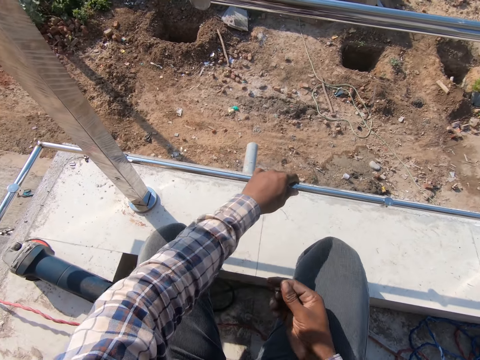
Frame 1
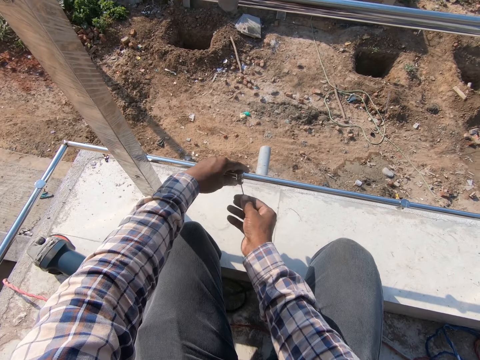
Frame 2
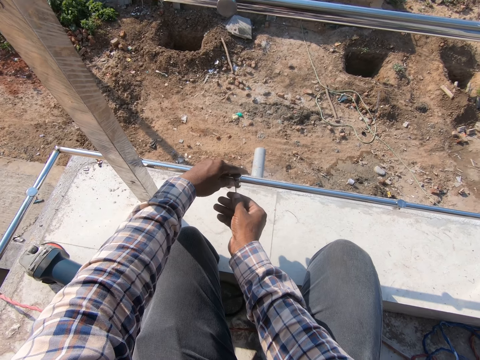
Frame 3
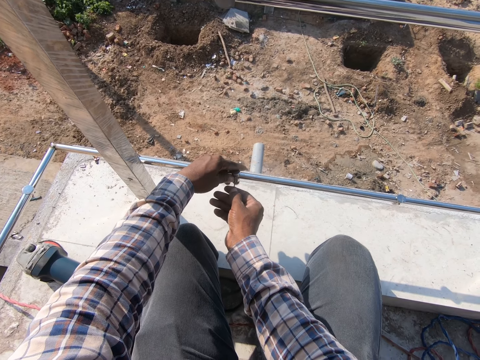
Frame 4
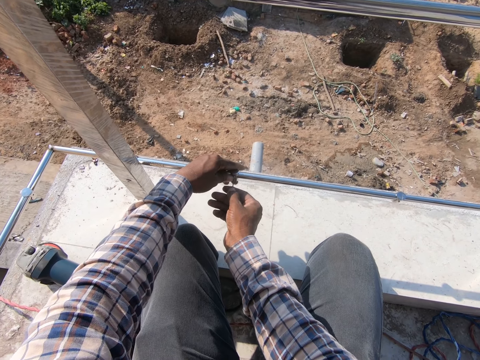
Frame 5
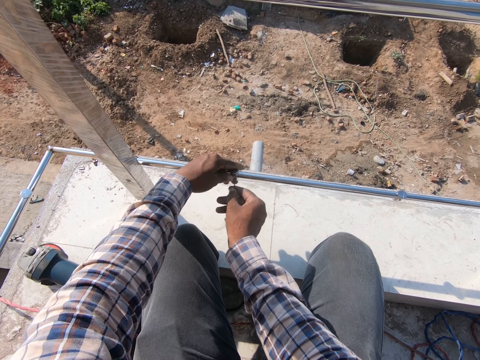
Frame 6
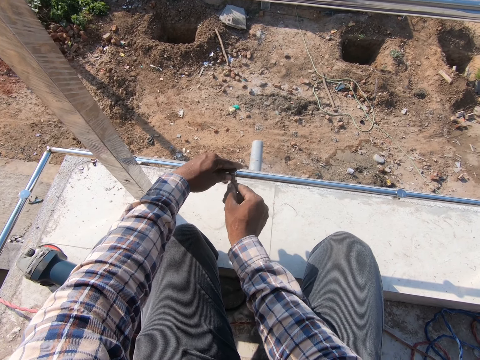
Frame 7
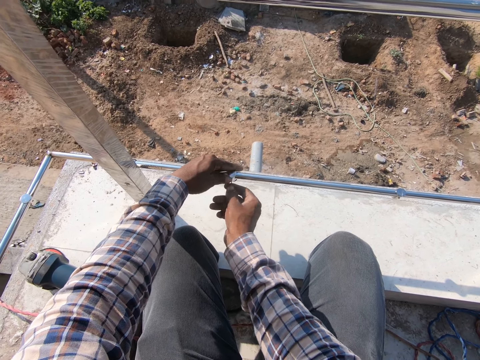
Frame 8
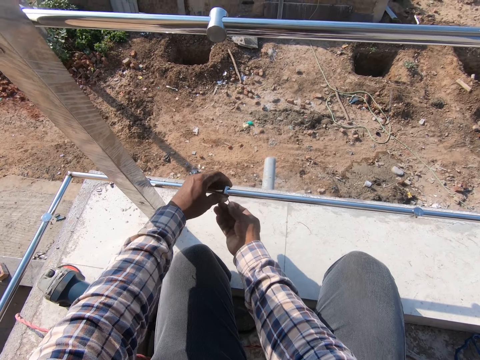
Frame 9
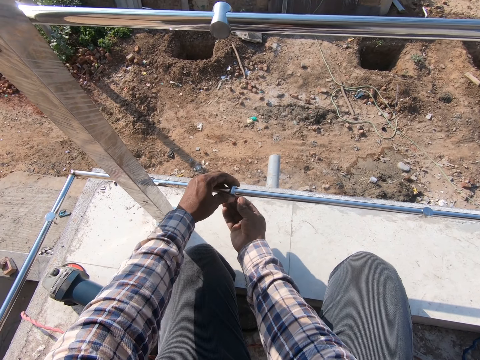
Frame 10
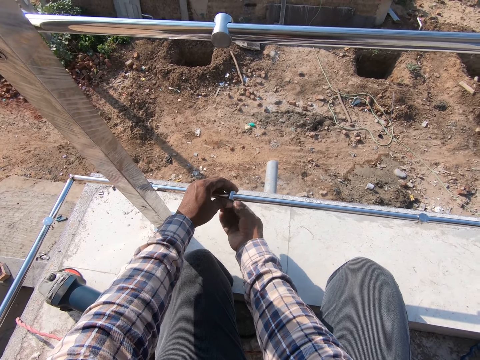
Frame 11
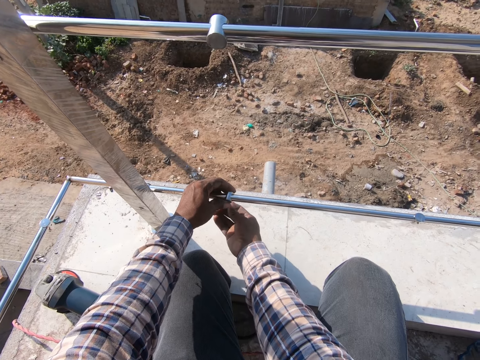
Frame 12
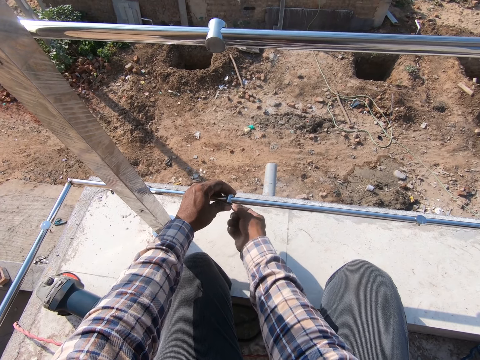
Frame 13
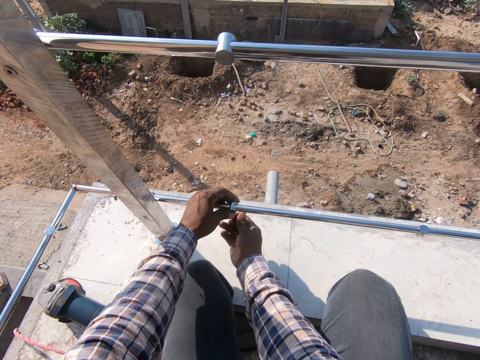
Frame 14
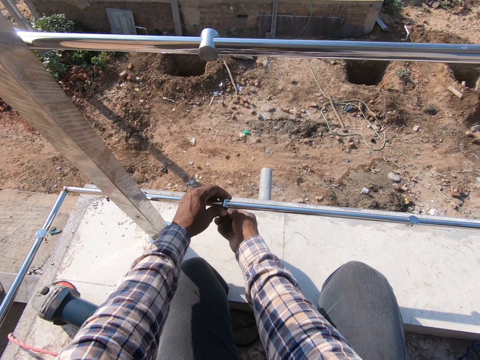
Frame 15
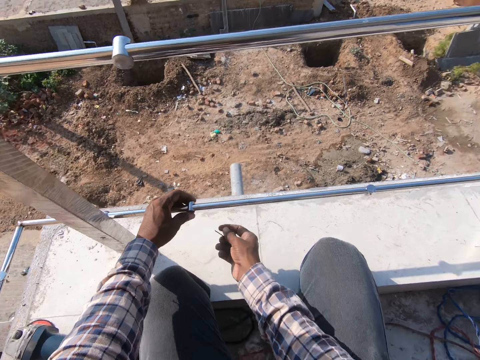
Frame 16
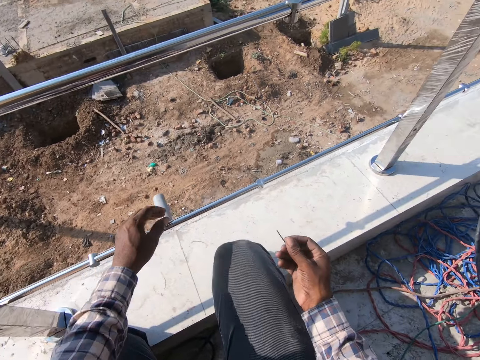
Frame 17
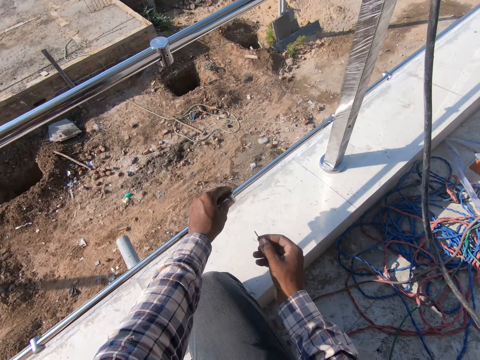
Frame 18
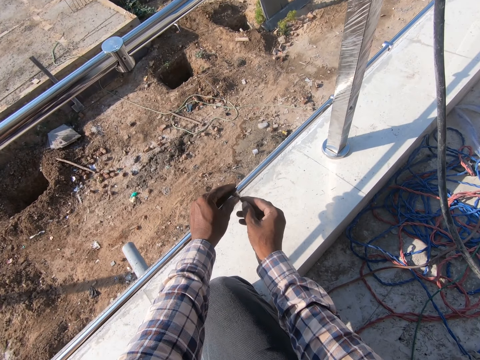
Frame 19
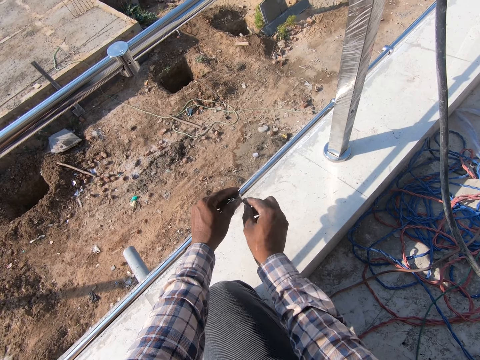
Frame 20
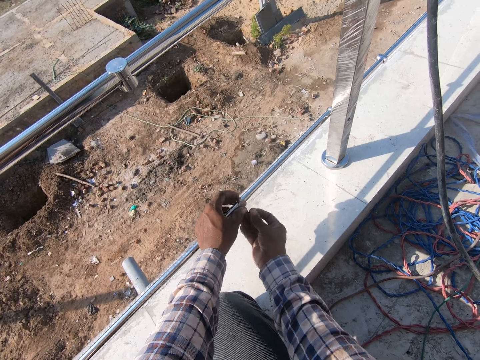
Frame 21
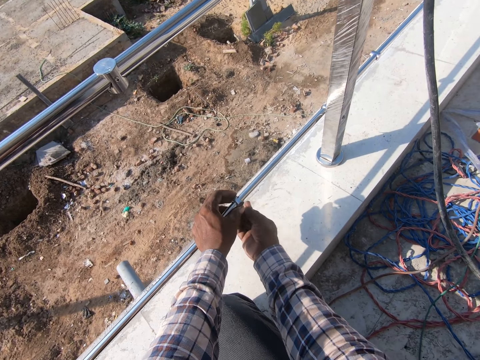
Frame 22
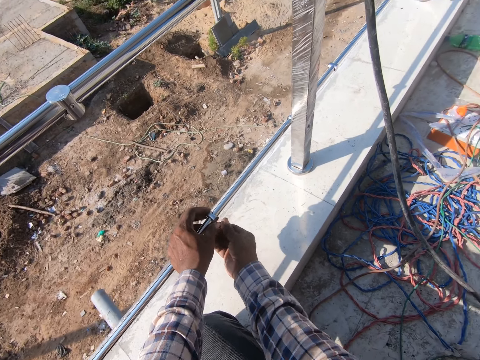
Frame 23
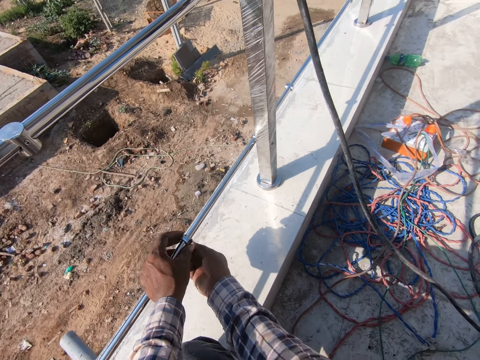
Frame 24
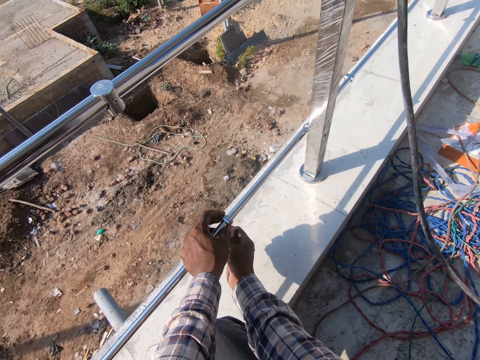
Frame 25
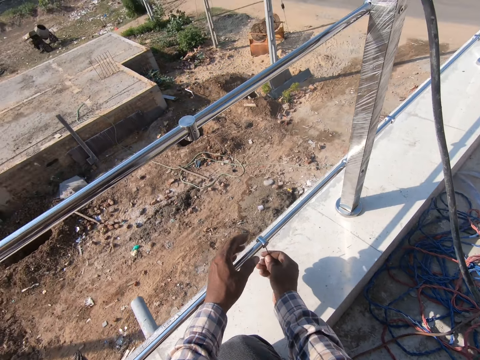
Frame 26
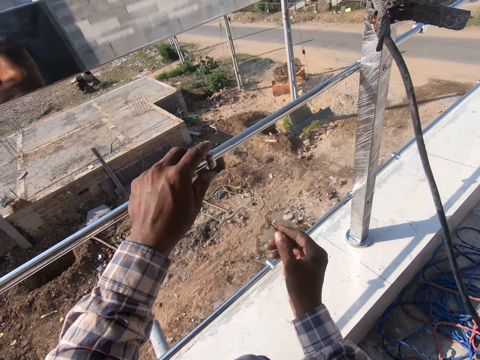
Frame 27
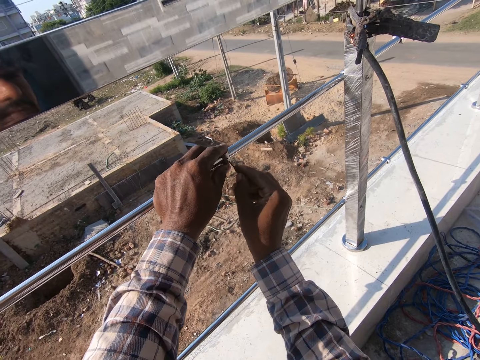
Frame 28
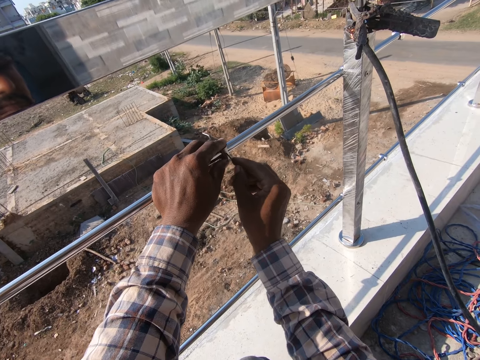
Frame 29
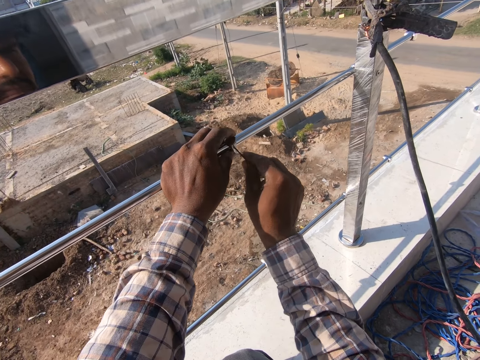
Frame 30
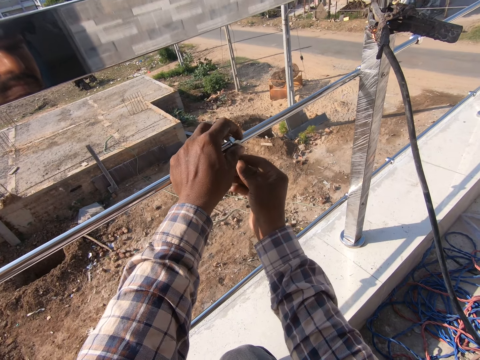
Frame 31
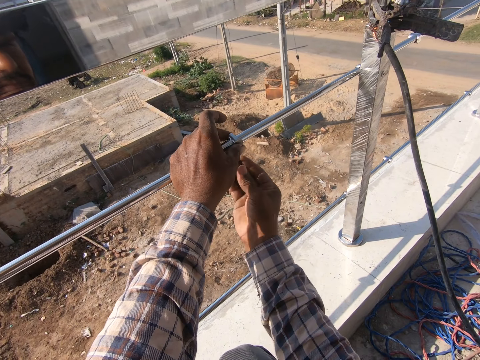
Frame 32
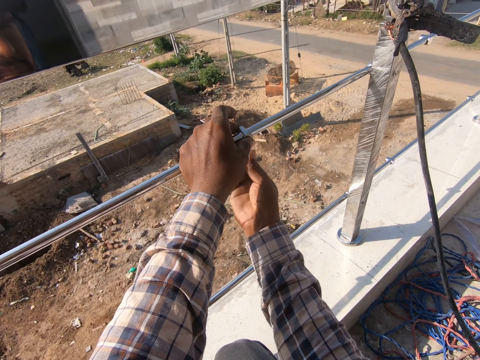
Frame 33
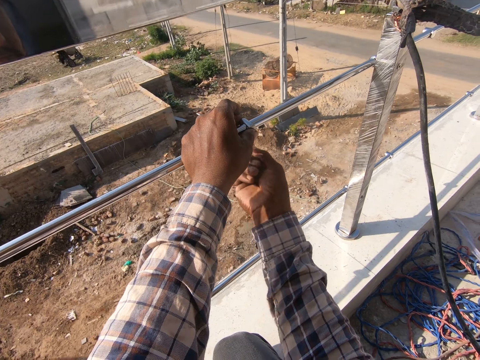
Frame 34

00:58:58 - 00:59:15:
The camera wearer moves some metal. They tighten the metal. They move around. They tighten the metal. They tighten the metal again.

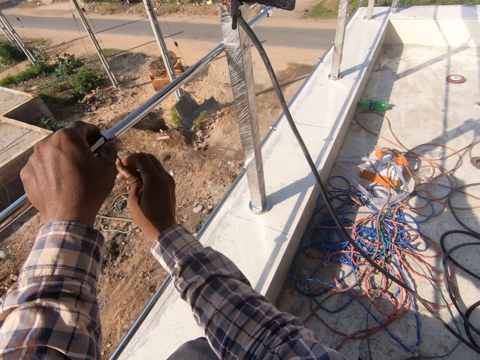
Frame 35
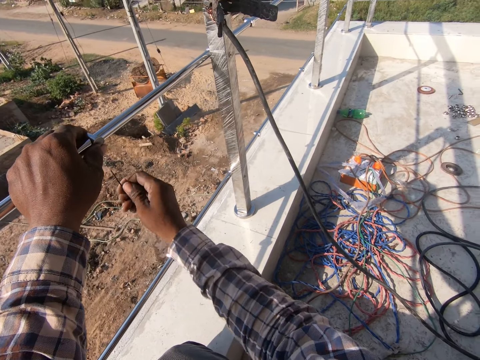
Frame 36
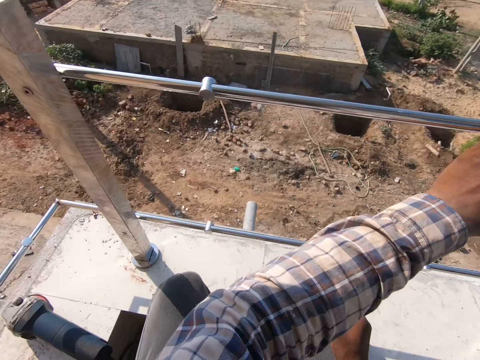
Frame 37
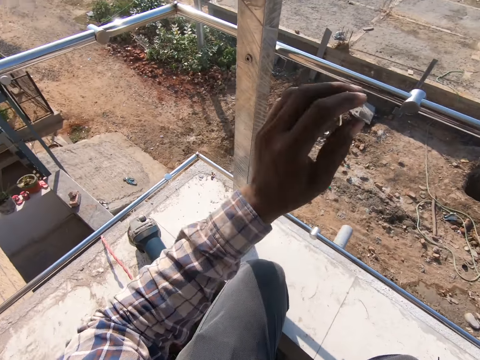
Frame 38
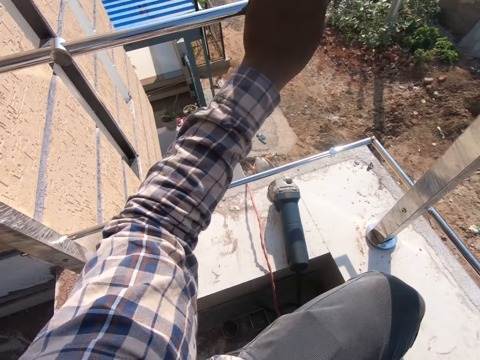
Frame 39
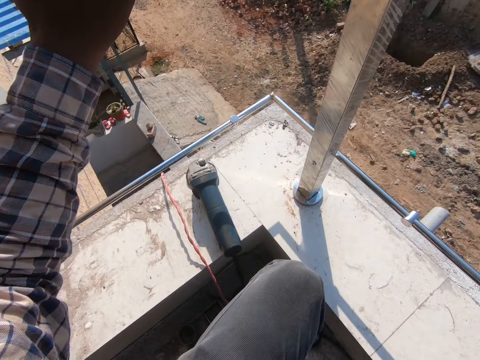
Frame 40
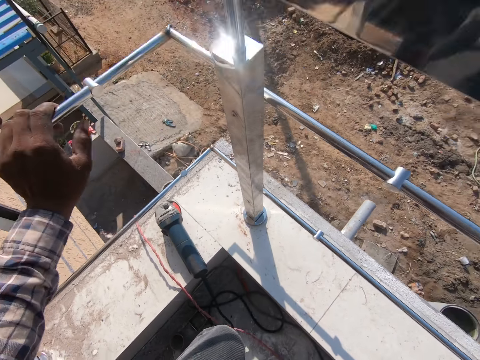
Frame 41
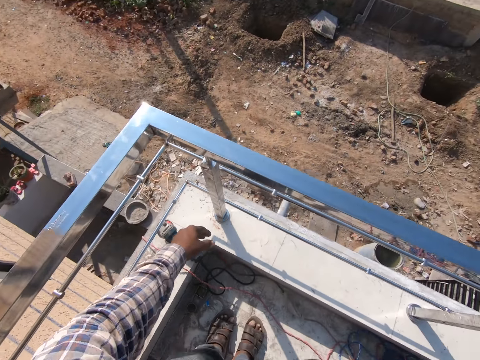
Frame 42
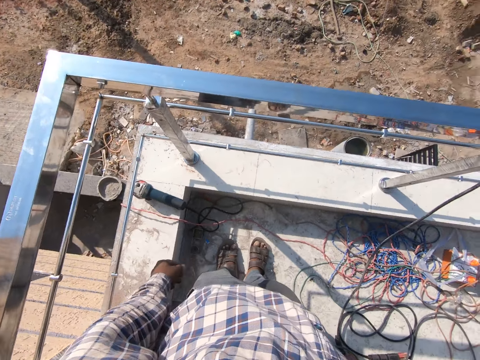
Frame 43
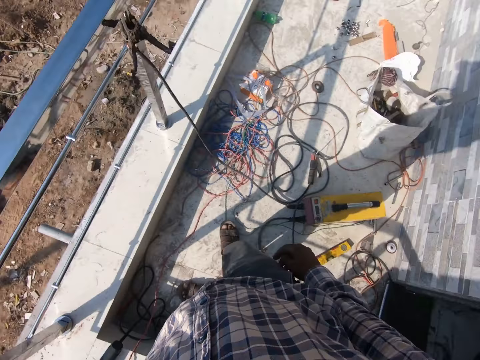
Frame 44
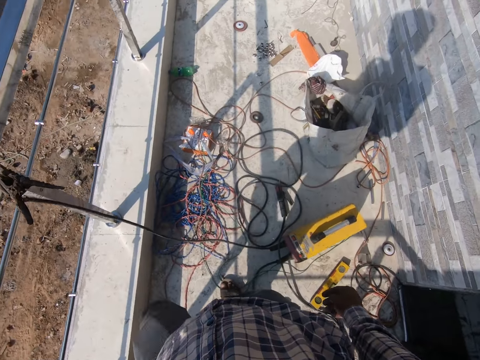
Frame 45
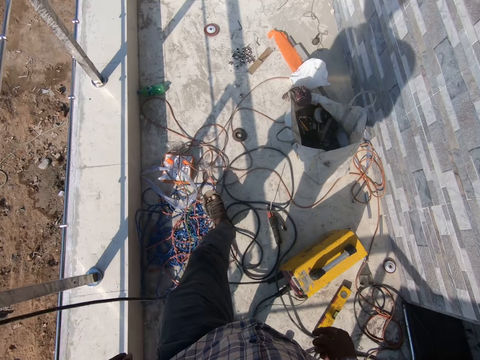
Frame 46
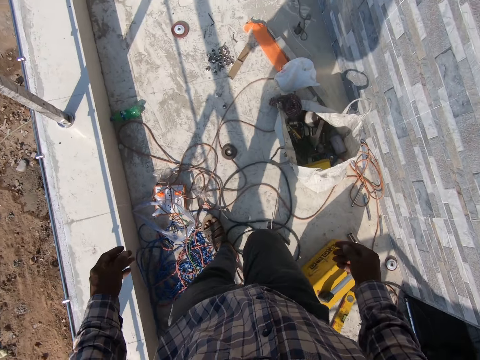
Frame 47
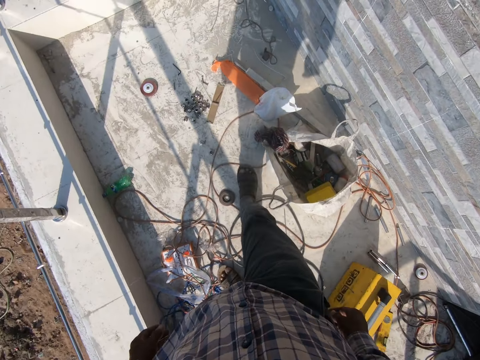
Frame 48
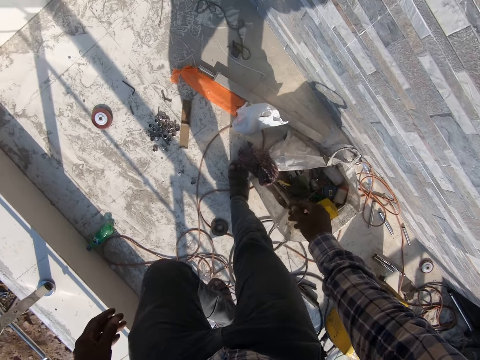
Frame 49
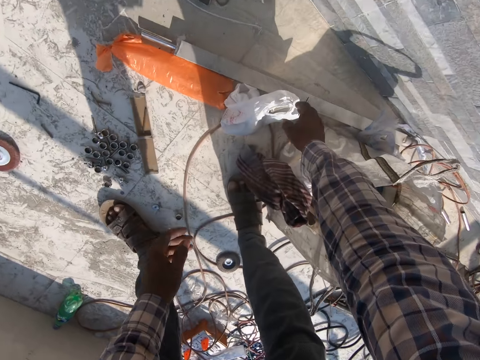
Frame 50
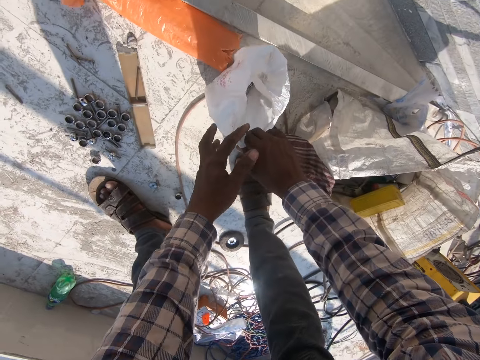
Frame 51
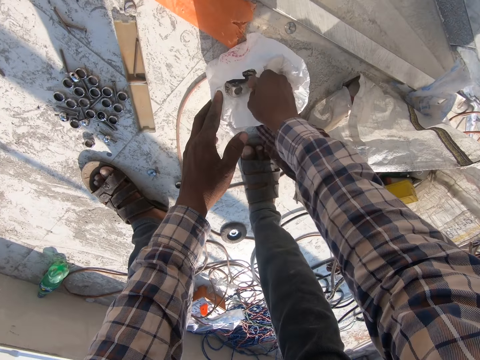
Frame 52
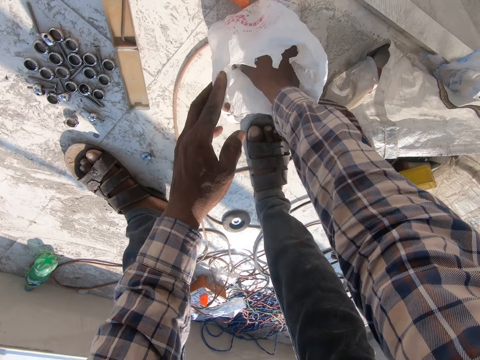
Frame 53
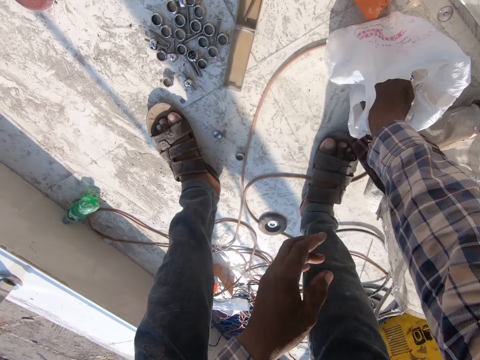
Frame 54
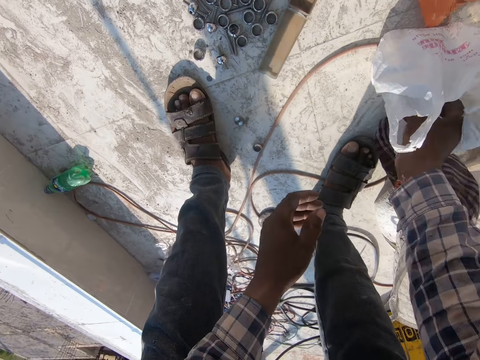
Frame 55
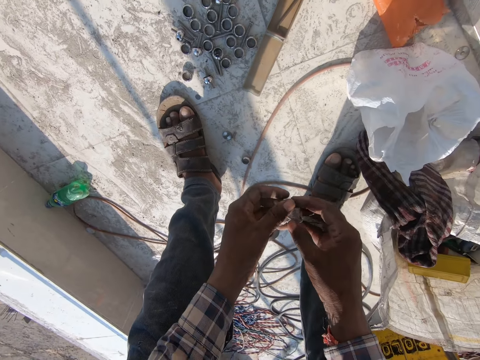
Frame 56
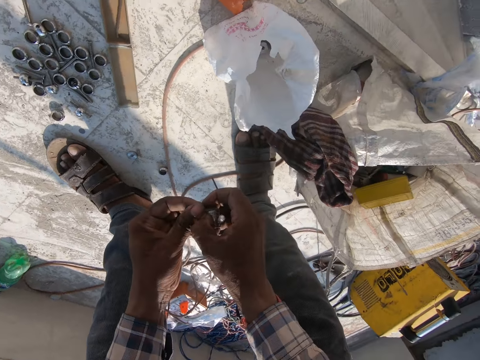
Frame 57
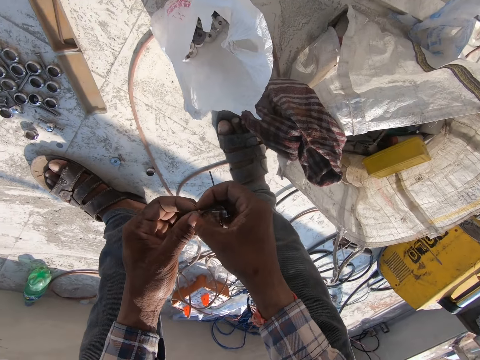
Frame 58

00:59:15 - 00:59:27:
The camera wearer looks around. They stand up. They walk around. They open a bag. They pick up a nut from the carrier bag.
